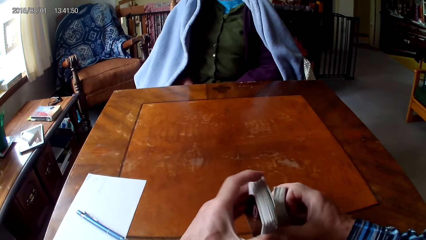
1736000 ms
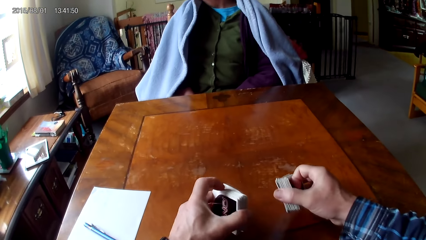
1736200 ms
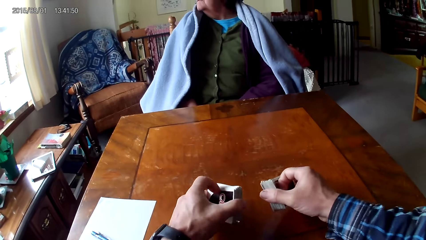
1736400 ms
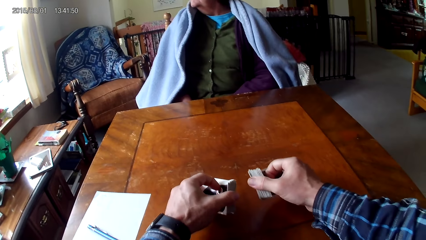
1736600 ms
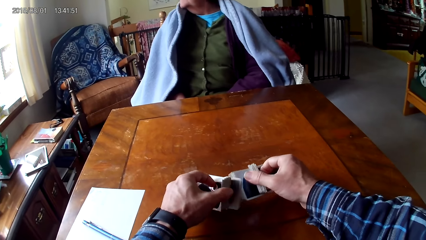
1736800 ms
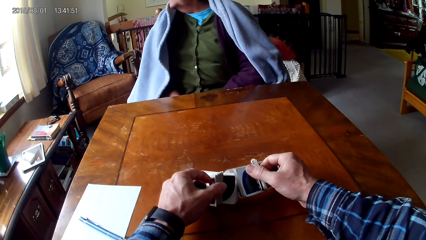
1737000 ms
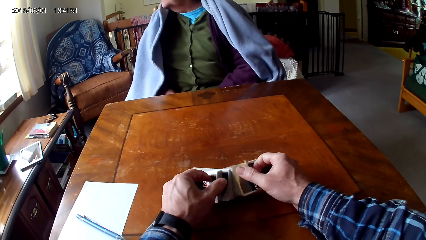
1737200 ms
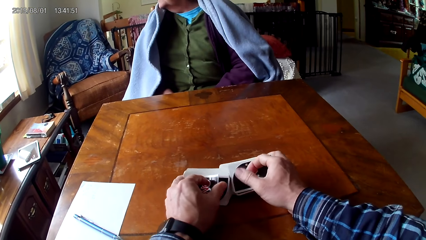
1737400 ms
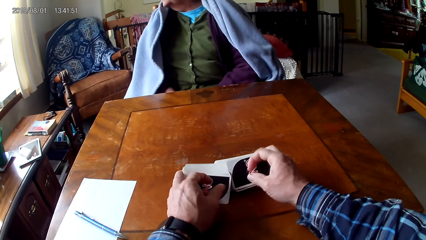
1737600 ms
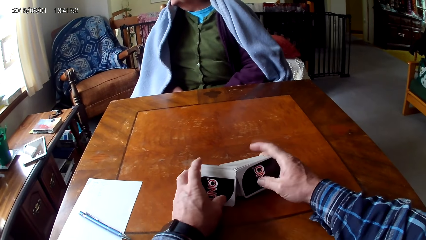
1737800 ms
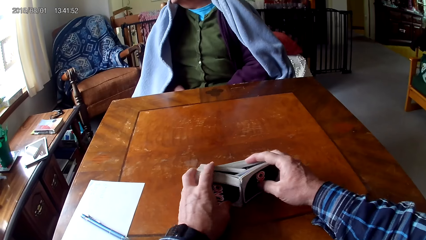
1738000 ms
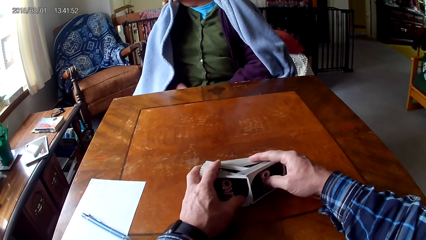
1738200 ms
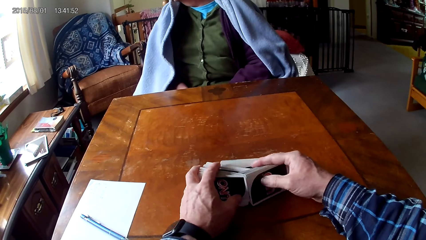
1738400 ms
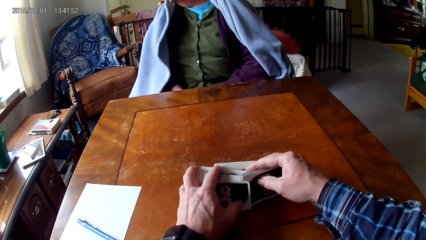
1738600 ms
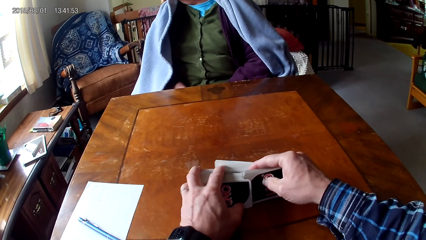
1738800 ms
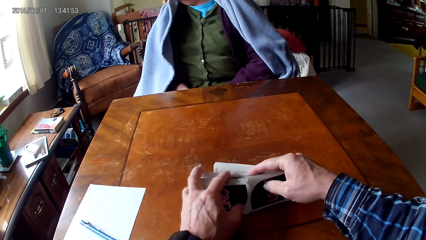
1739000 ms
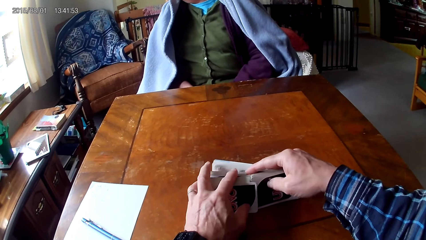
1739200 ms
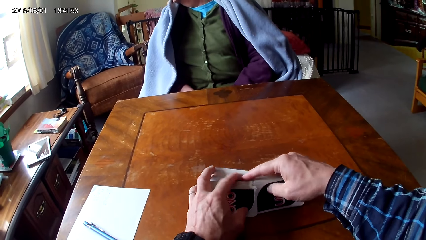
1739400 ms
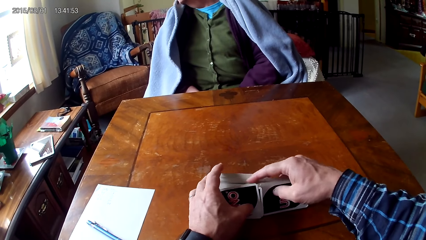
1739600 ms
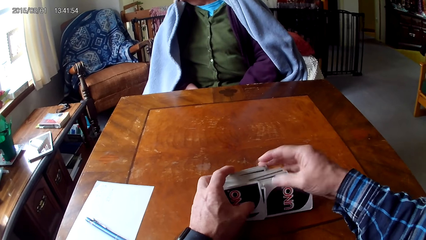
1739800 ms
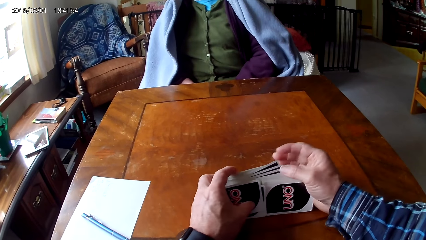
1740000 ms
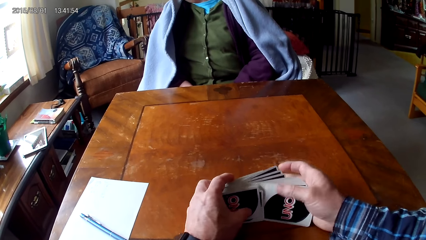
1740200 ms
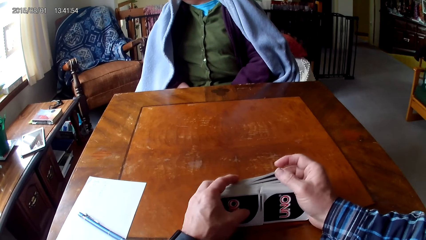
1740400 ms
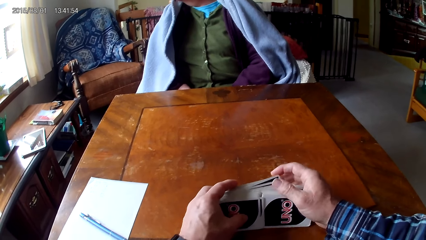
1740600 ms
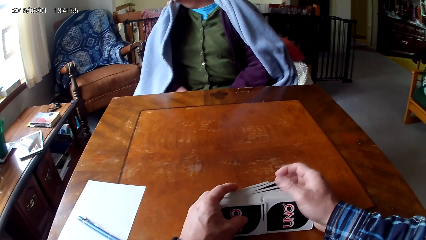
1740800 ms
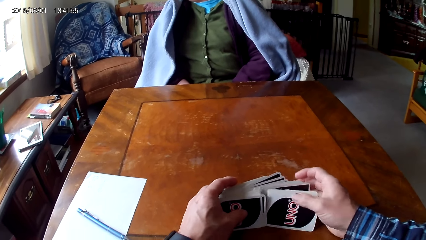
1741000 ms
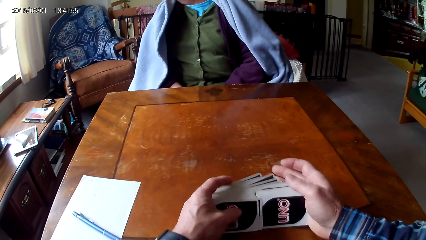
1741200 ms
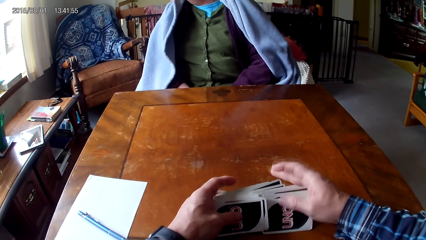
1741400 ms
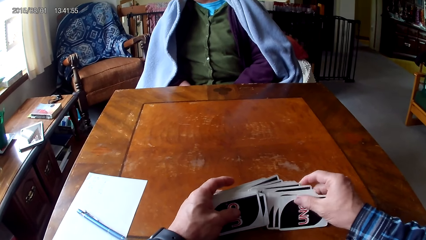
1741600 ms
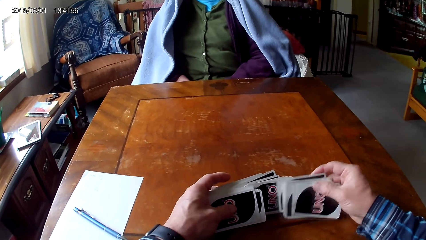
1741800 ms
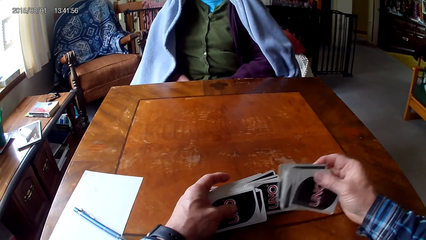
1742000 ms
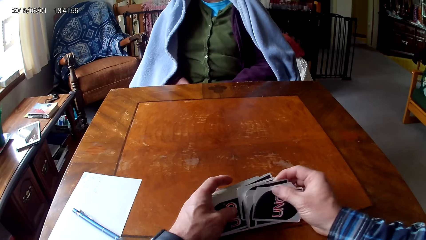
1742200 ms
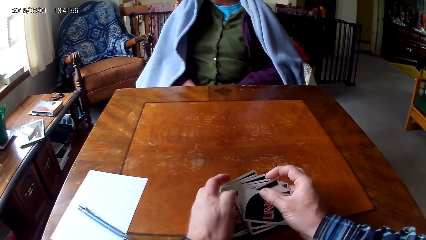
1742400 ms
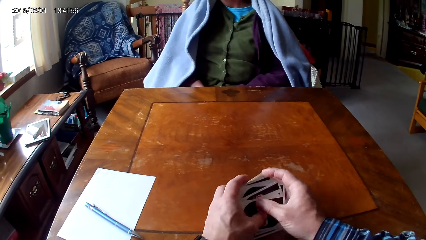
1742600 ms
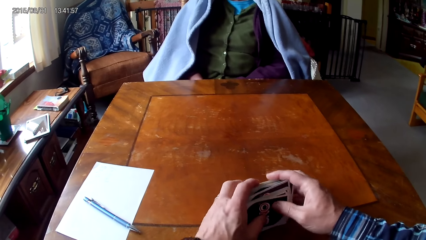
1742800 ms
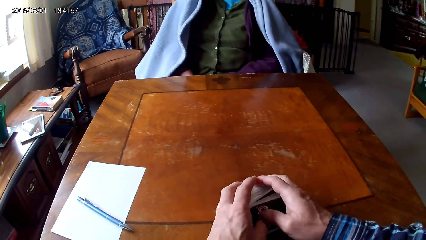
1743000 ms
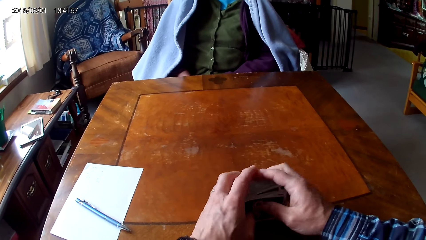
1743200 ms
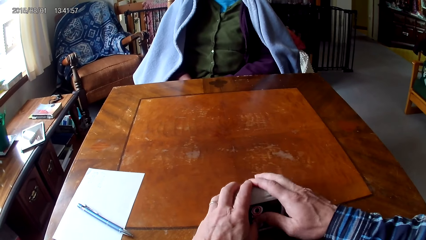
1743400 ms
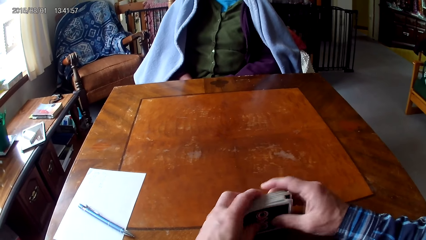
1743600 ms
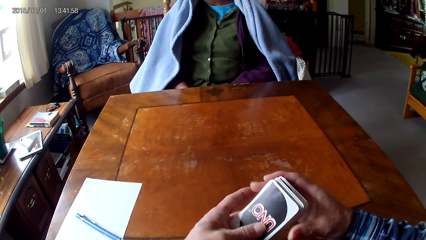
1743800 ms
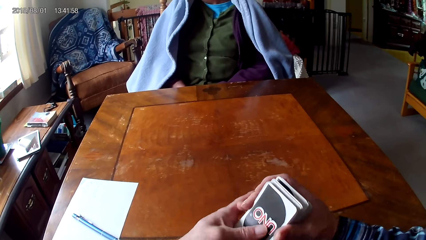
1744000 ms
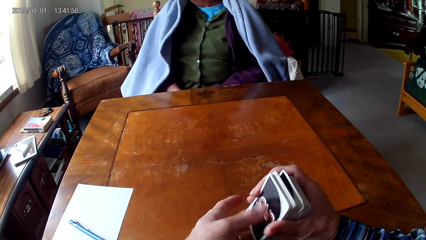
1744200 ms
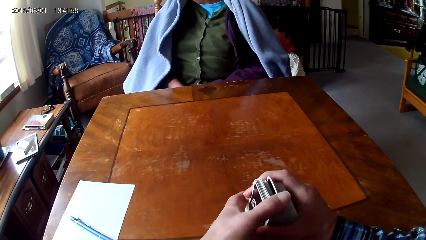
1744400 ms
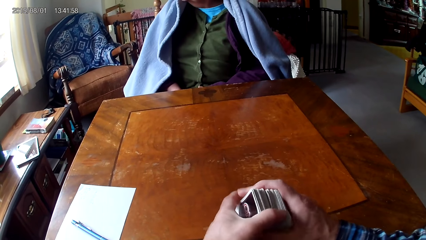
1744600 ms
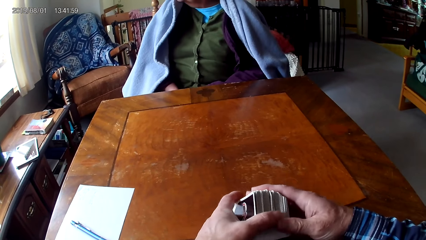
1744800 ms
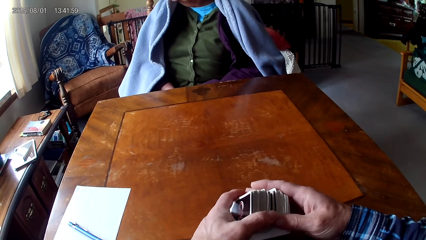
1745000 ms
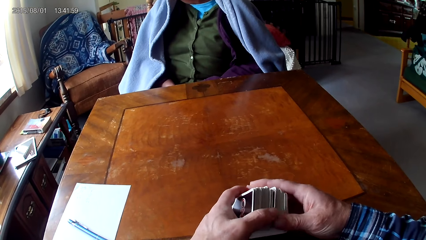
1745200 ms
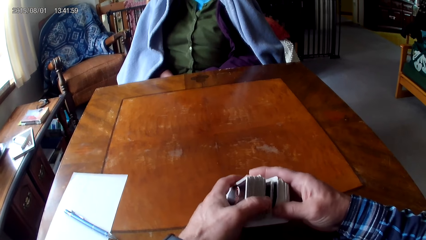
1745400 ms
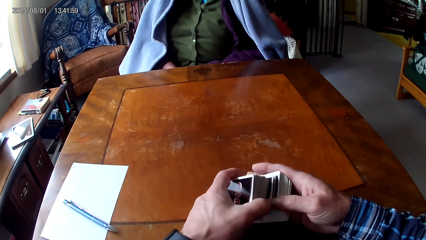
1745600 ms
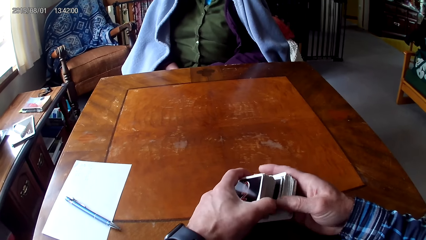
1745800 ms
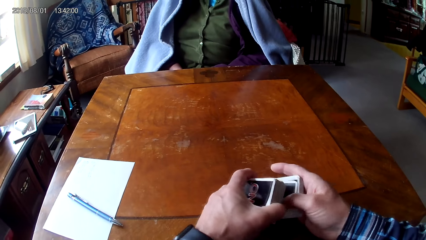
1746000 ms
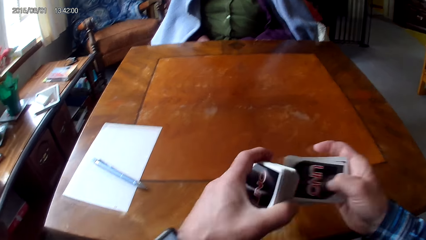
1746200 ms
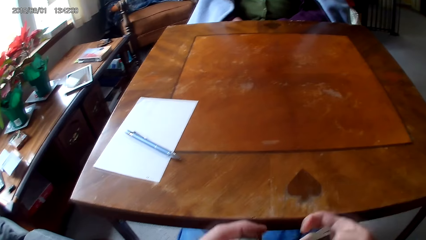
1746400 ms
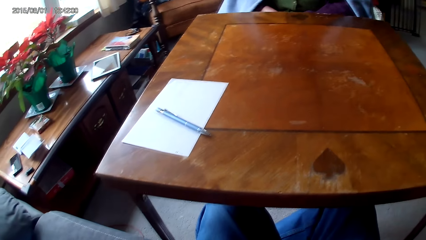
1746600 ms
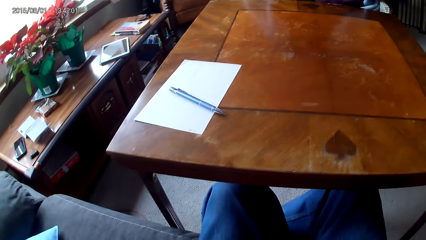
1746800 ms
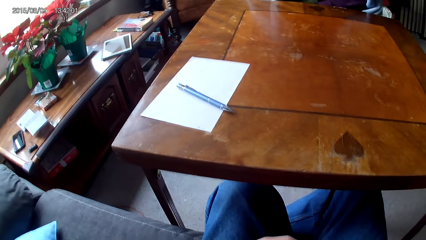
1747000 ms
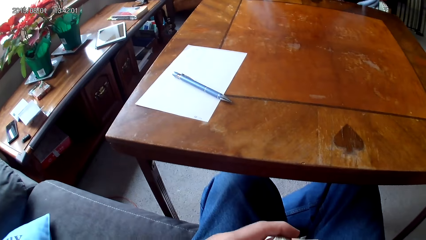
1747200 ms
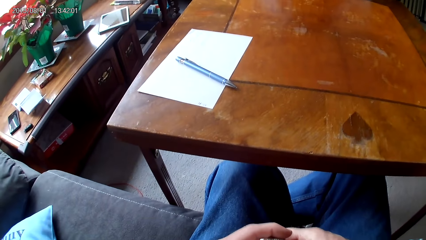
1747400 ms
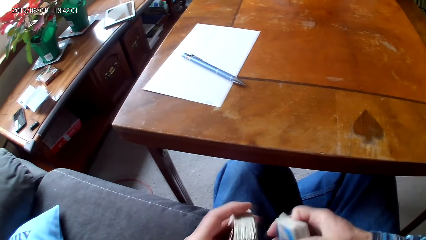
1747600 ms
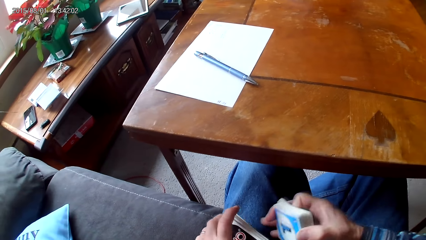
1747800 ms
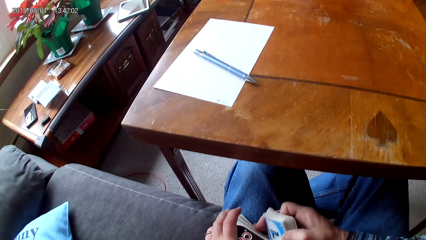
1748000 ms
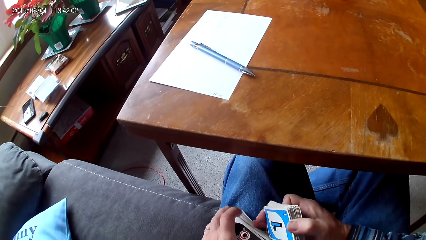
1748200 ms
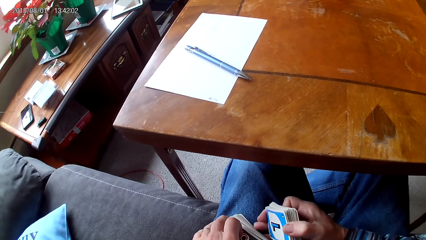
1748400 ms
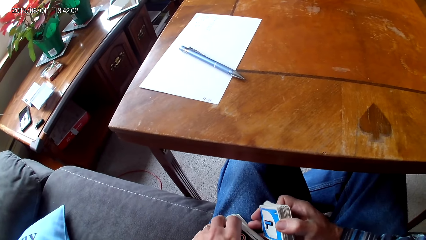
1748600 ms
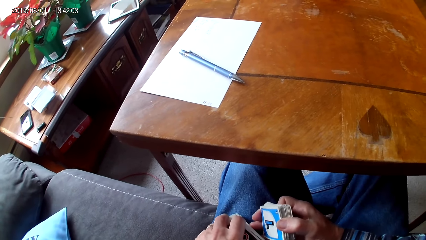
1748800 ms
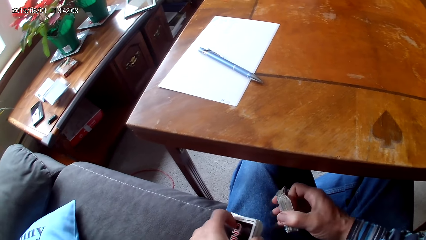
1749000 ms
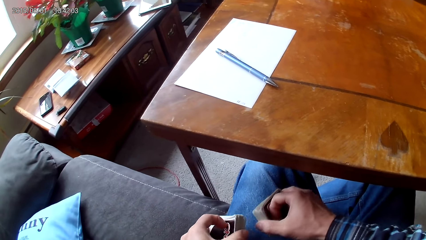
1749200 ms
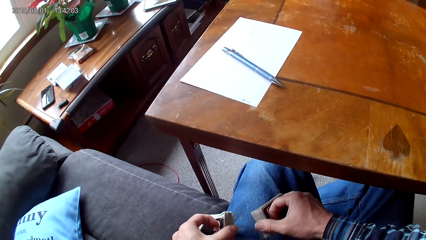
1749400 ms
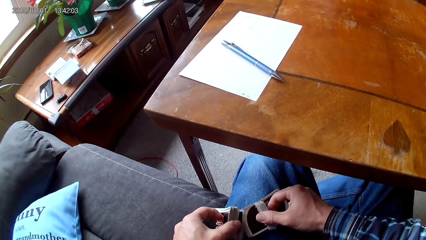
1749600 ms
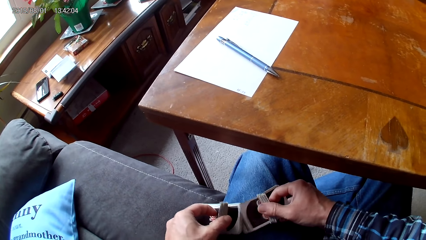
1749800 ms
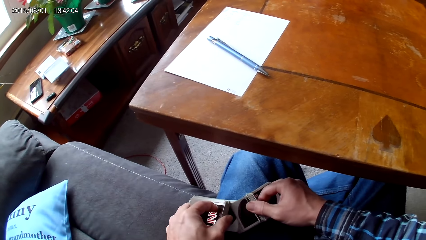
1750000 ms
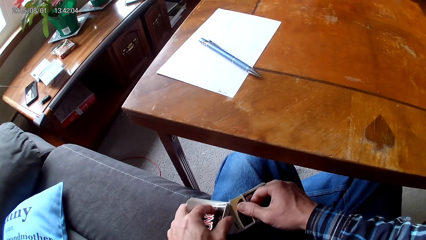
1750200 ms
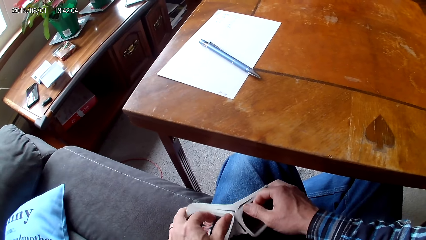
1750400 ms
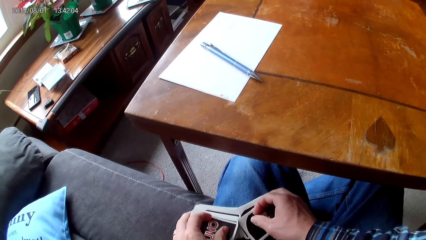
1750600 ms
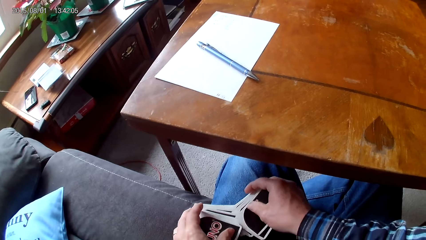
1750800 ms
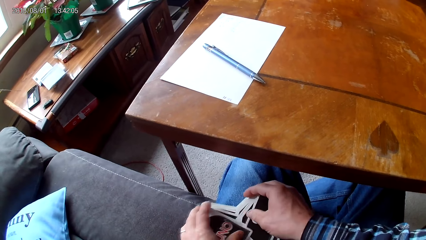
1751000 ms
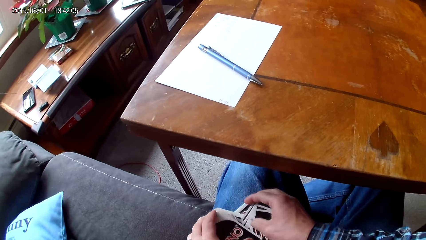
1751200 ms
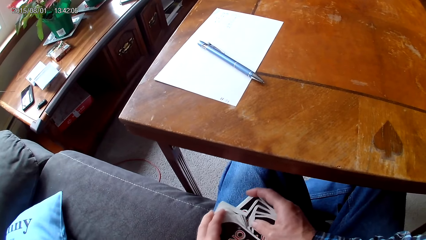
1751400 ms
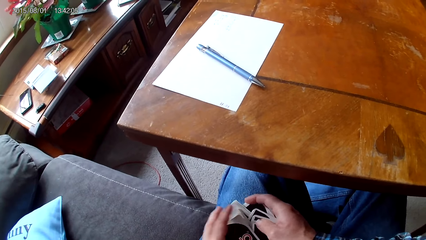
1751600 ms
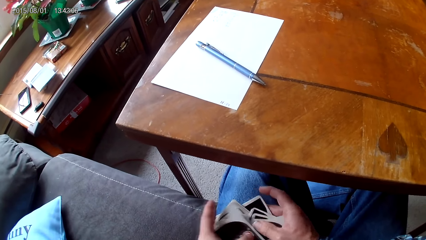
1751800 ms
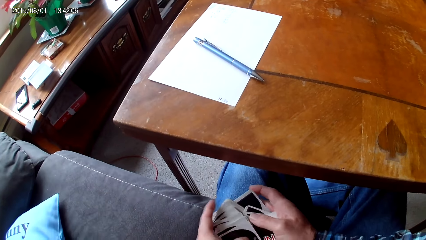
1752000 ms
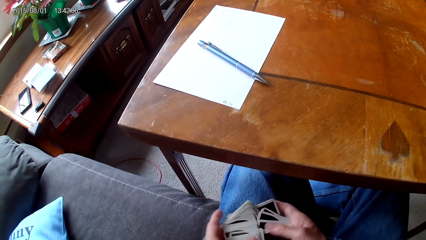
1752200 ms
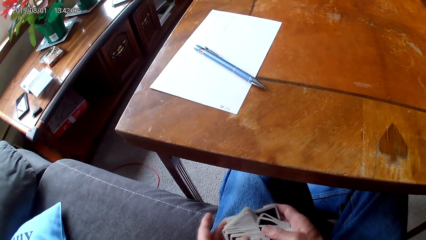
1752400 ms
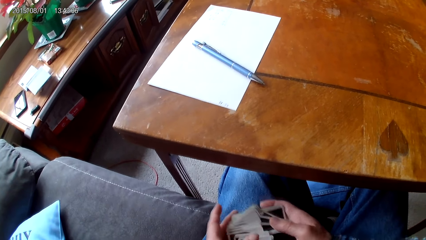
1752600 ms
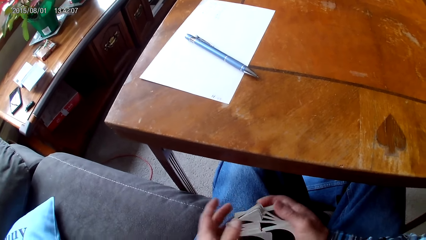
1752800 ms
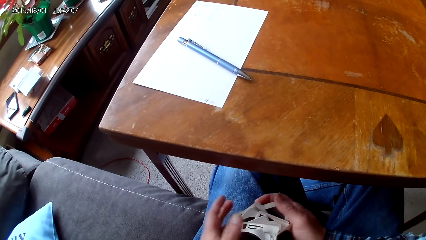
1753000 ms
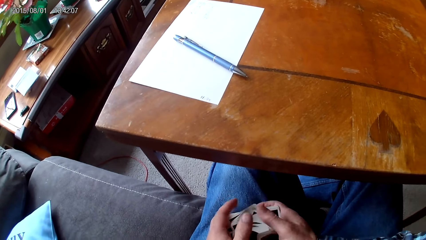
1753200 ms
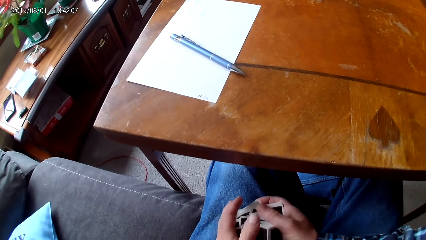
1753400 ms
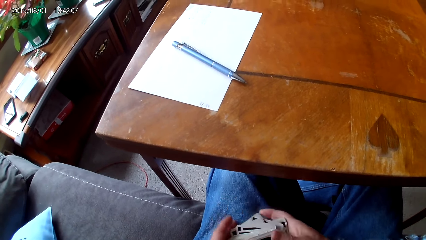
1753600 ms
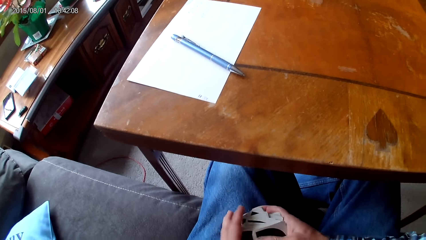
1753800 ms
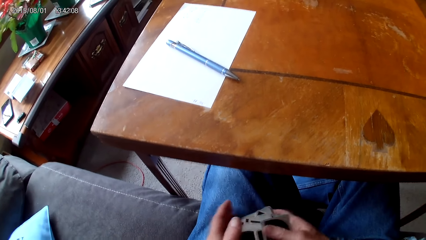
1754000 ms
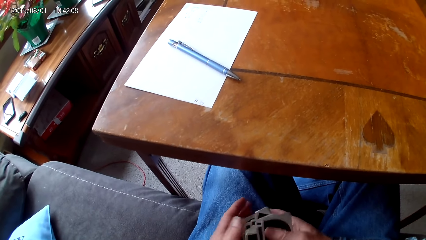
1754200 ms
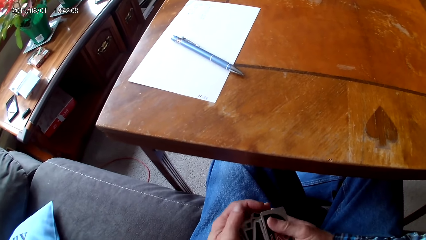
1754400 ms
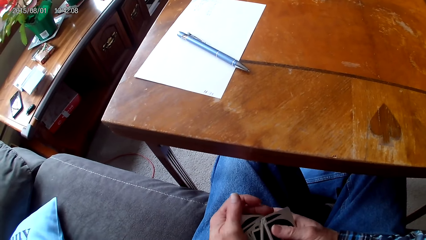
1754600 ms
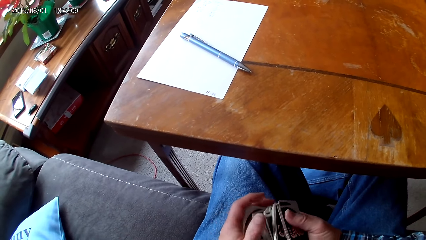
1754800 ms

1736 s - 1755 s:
The camera wearer sorts cards on a table with hands. He reshuffles the cards. He puts the cards together on the table. He picks the cards with hands. He separates the cards with hands. He sorts the cards on his lap with hands. He puts the cards together.
